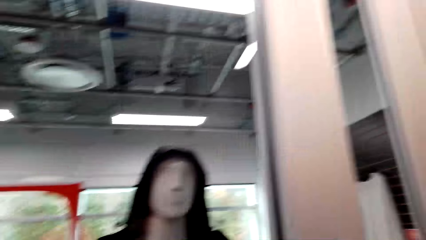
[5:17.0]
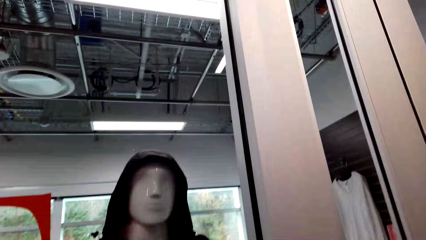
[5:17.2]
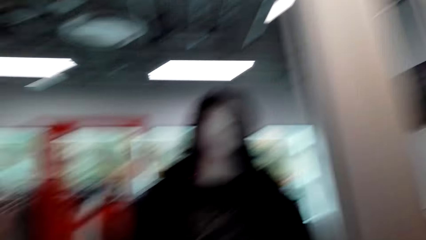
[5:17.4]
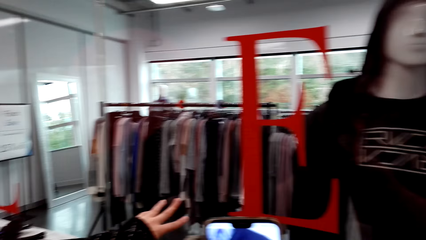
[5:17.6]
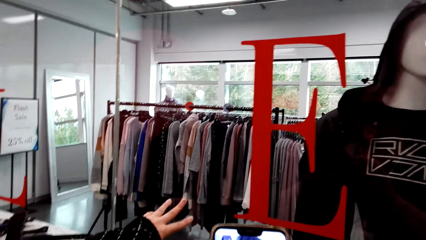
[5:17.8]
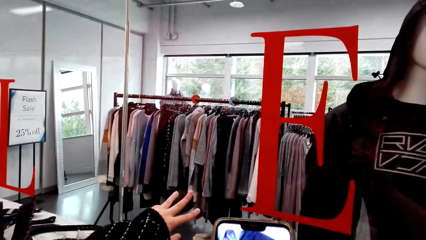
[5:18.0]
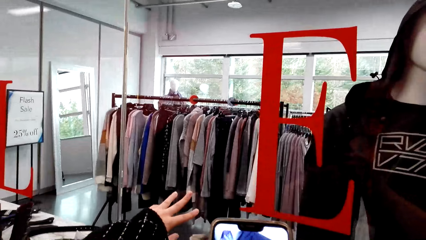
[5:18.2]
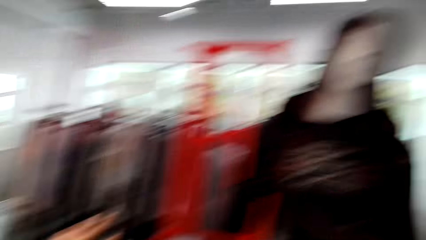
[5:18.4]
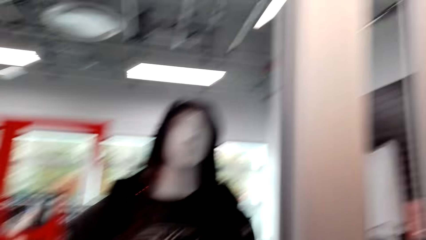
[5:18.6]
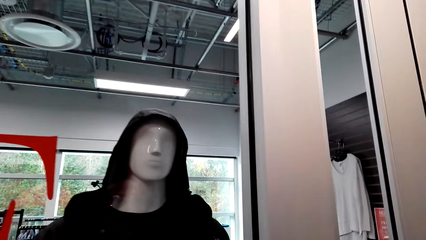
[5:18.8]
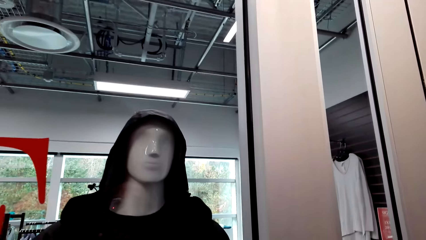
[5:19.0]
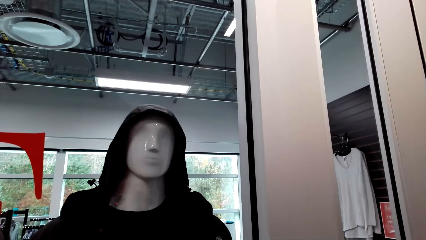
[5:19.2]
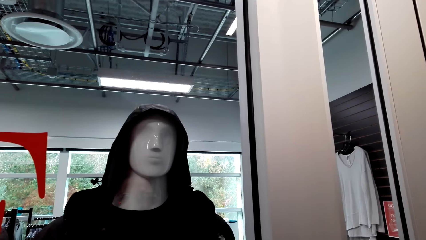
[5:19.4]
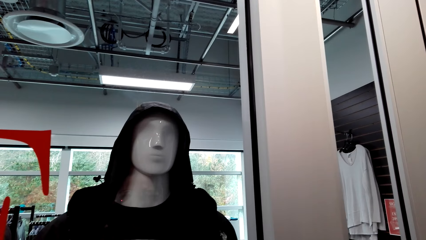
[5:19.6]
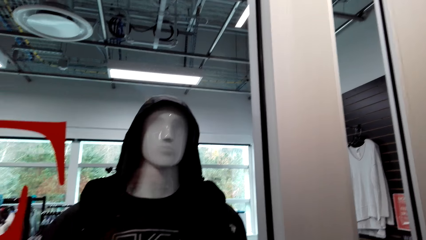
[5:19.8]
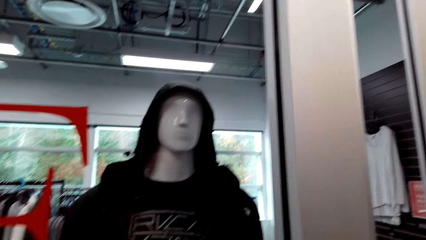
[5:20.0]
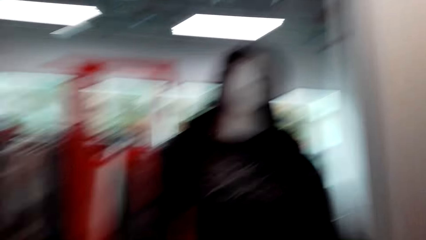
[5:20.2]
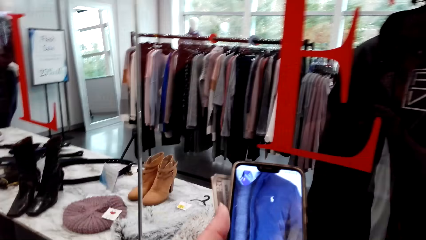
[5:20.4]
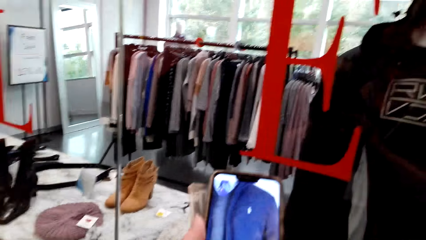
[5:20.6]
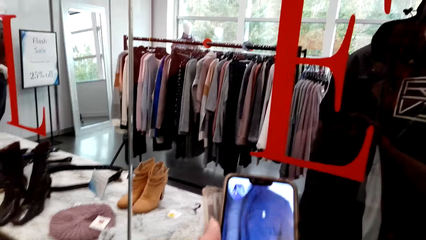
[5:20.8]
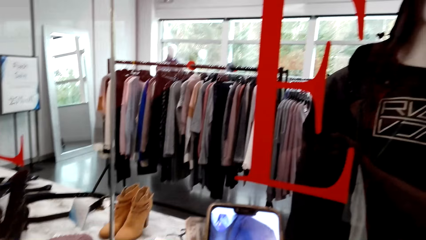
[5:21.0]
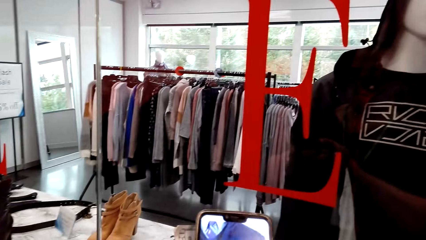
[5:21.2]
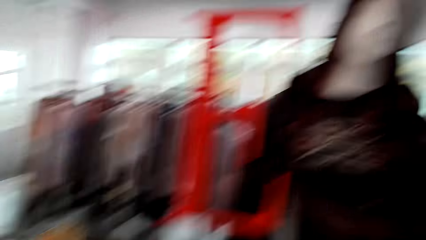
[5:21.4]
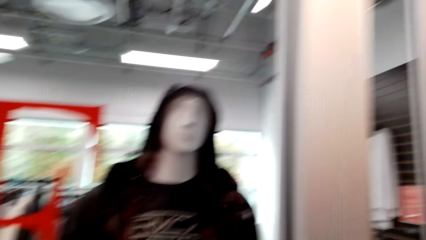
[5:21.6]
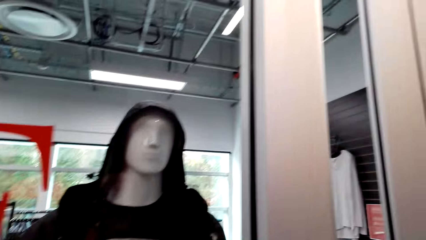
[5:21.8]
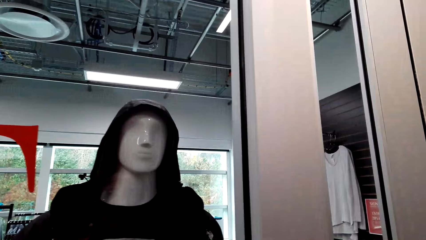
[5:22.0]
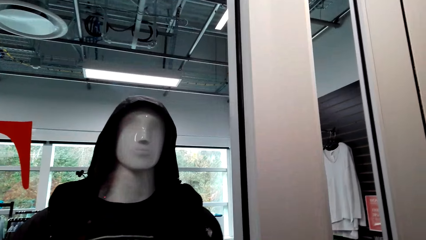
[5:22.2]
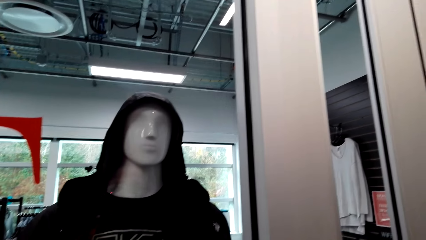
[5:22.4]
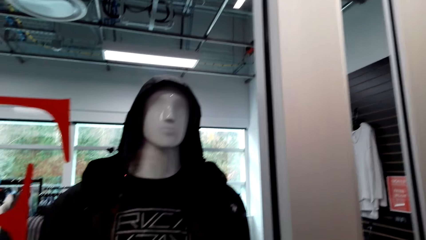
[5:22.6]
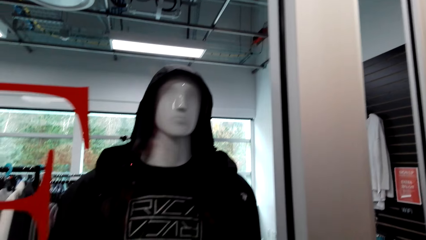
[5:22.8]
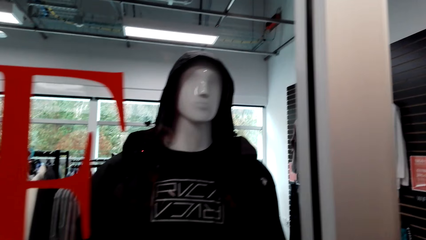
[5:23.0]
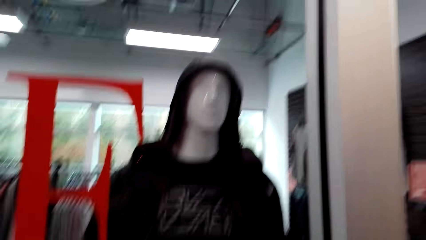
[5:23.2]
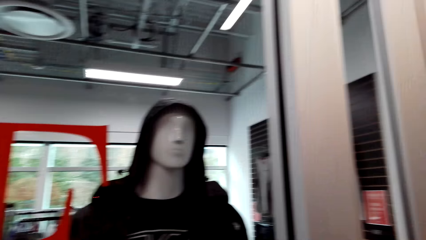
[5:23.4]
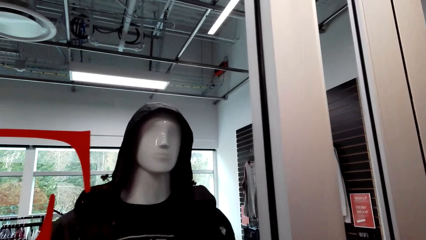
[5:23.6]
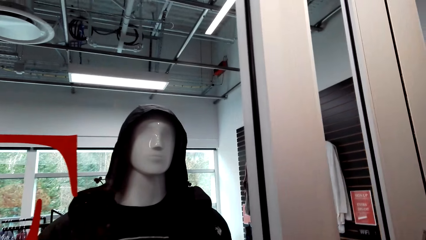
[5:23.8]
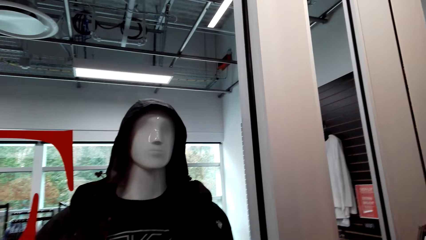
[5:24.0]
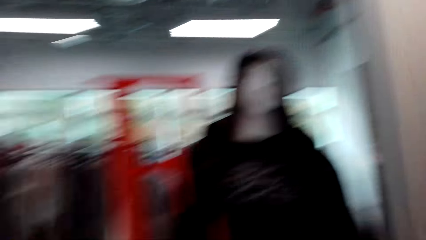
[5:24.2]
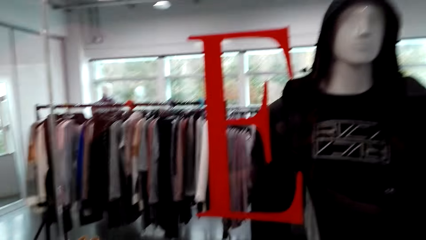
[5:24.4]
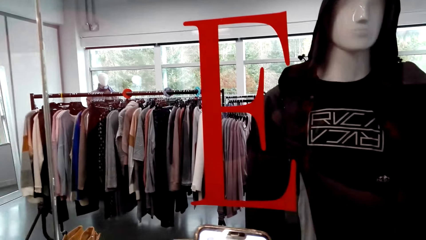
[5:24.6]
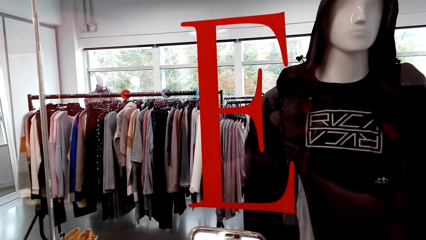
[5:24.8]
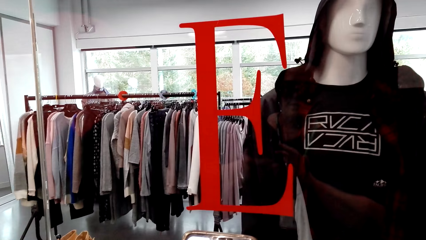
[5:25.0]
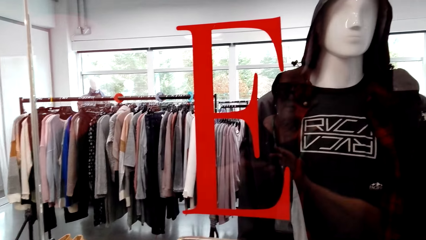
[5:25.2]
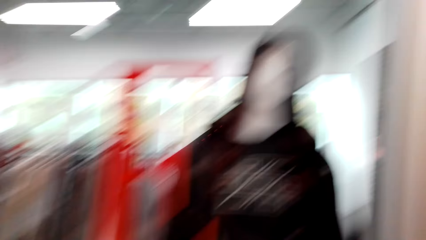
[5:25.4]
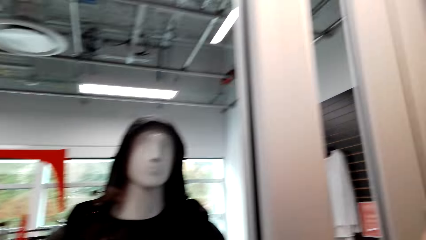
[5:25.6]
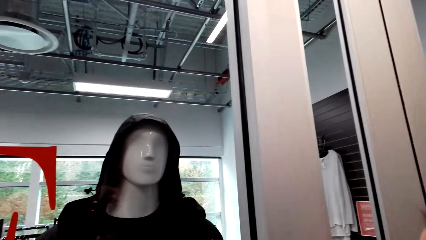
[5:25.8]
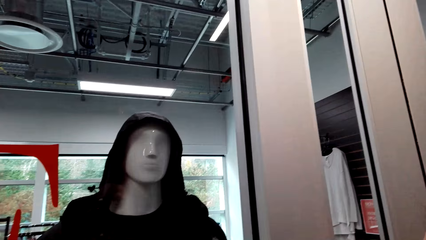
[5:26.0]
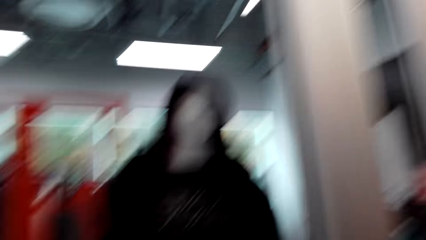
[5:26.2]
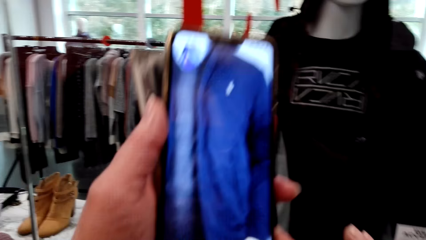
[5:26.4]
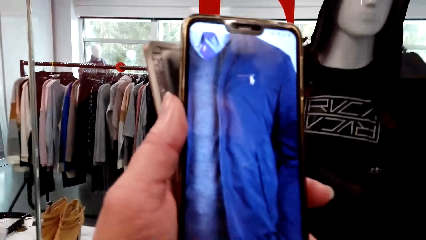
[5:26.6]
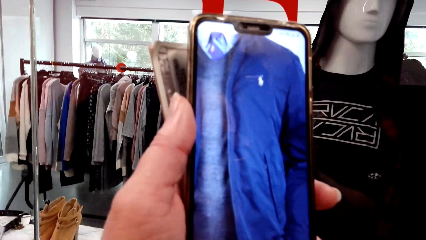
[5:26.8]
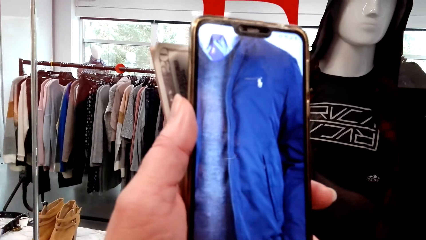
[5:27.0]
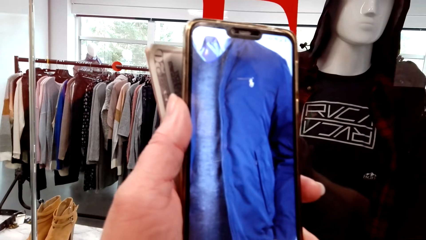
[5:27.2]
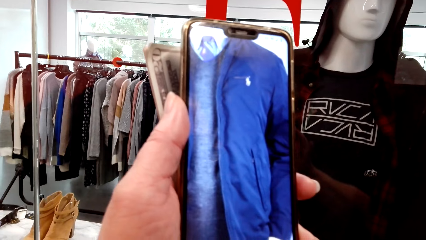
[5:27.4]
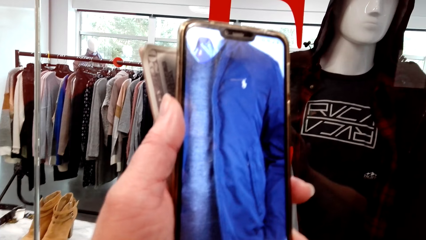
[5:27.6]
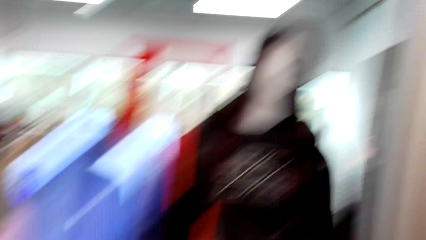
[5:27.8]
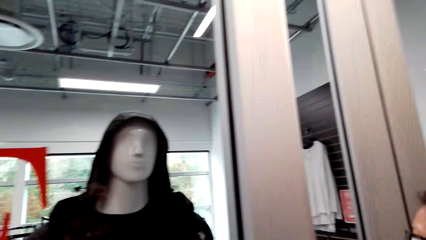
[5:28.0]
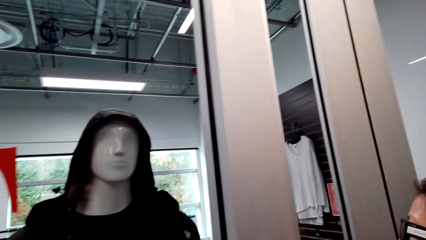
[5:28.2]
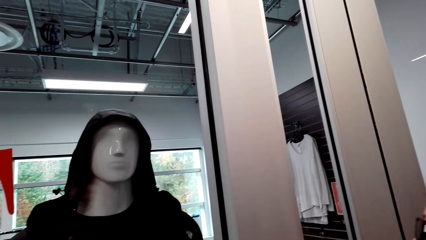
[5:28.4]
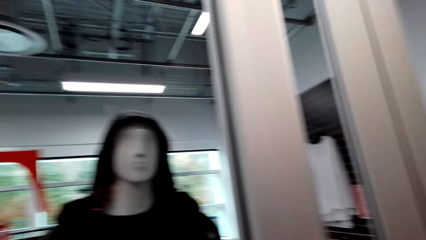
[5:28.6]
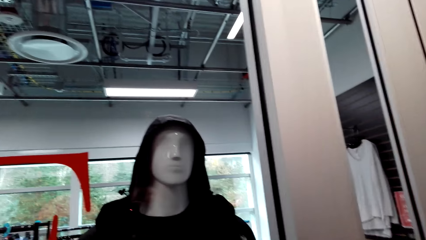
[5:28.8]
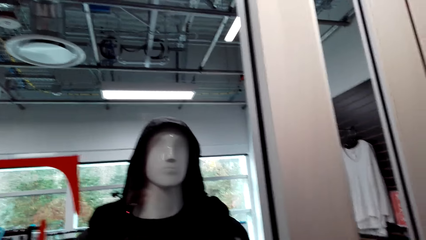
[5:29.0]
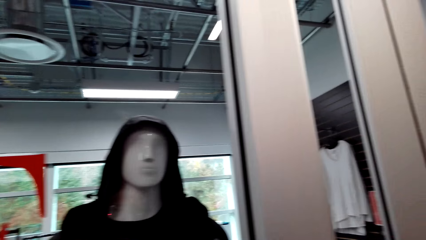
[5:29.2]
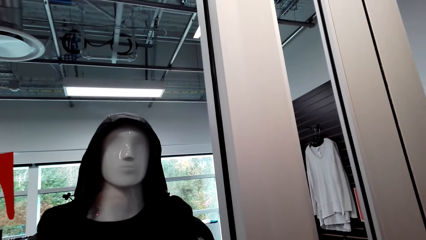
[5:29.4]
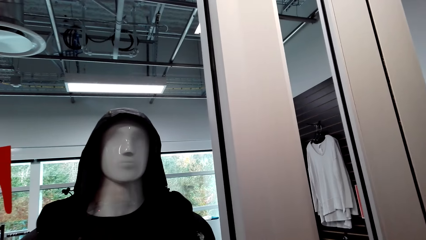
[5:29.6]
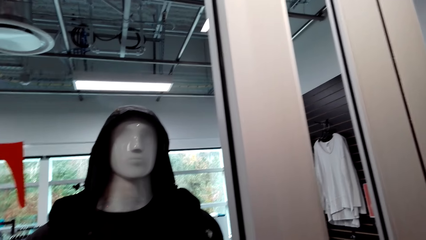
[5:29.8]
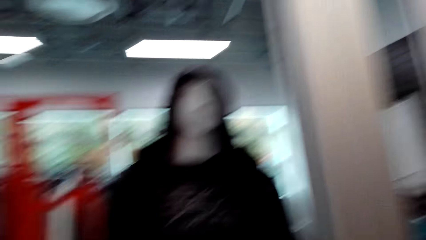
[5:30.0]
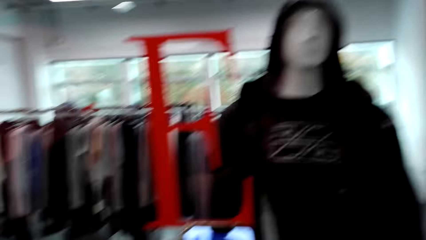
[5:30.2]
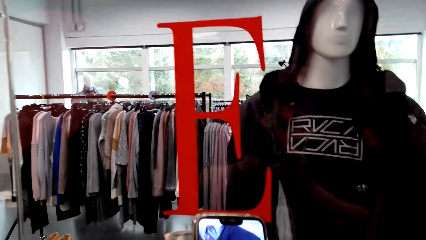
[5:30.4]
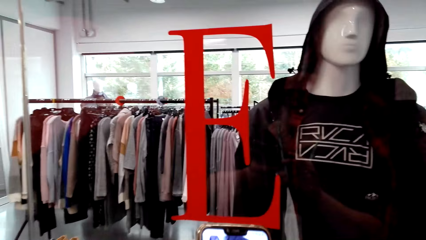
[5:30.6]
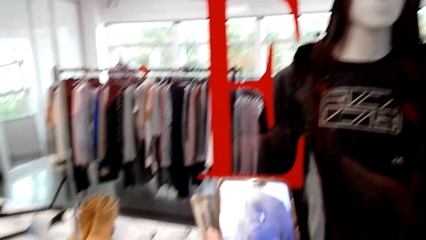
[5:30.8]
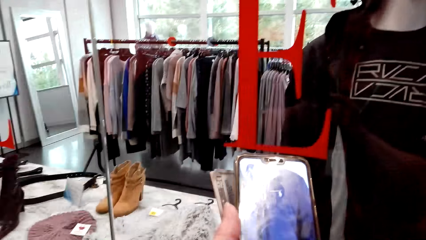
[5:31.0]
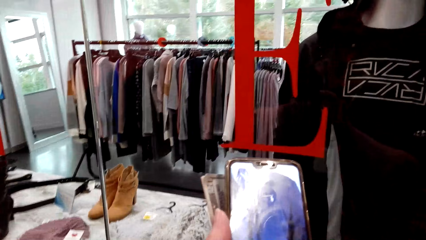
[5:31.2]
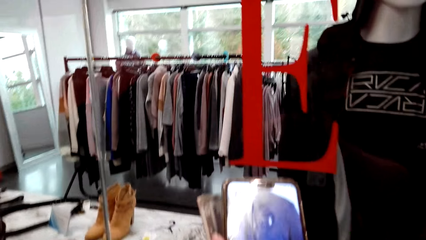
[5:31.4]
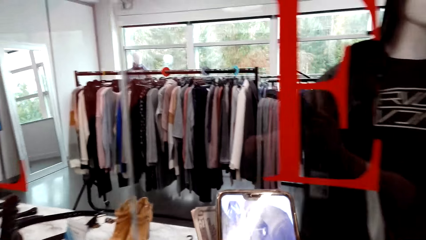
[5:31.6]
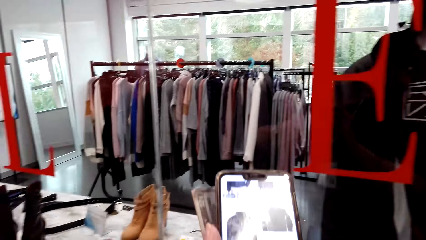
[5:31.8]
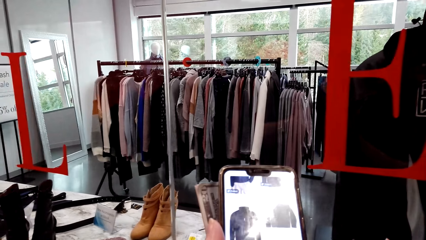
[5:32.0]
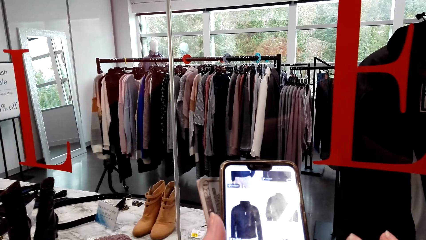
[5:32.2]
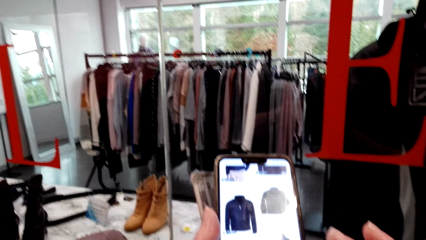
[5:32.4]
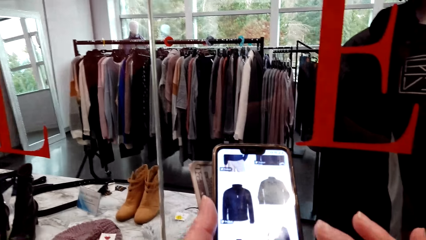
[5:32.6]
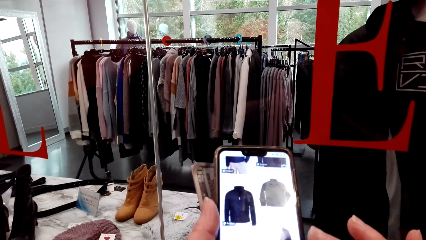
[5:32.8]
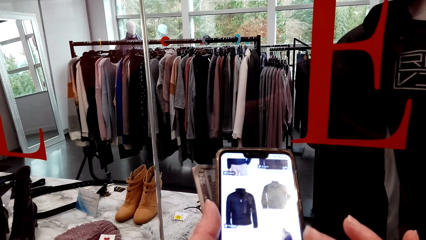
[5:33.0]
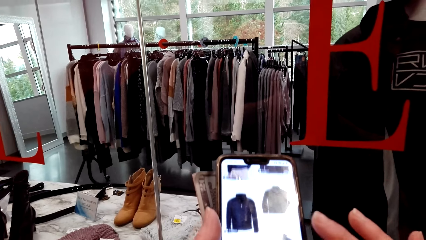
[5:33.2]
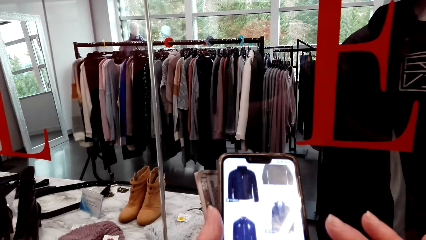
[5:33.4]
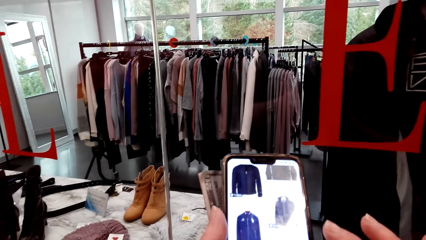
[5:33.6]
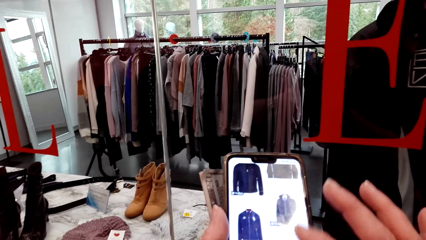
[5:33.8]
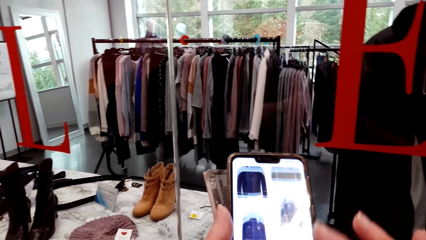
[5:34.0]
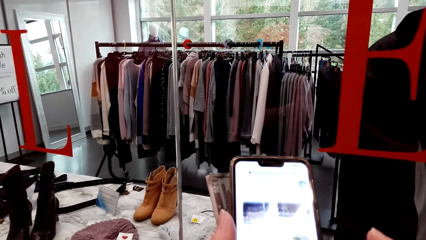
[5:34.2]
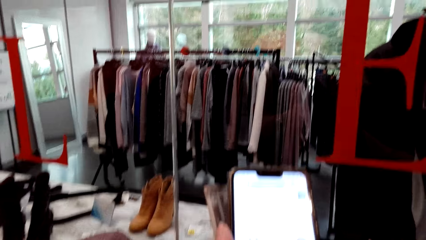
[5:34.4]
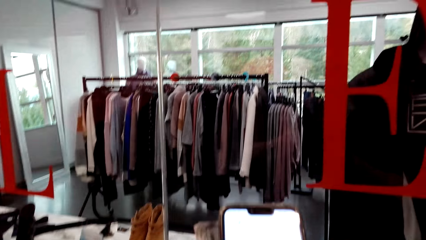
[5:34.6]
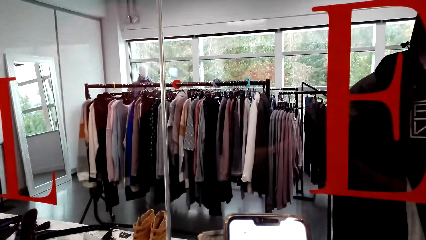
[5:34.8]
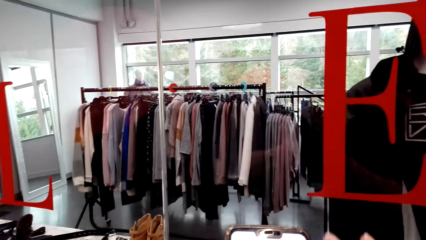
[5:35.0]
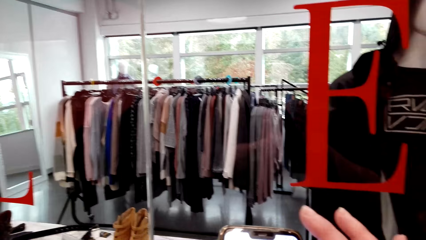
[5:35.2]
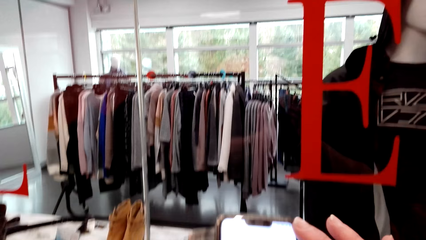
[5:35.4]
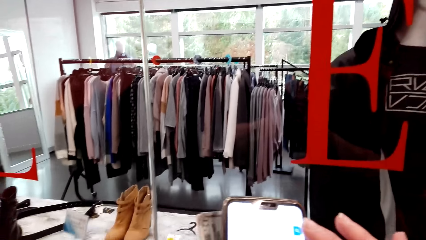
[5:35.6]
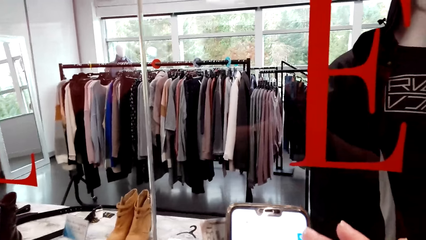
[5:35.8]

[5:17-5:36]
The camera wearer speaks to a woman. The woman speaks to the camera wearer. The camera wearer uses a mobile phone. They look around. They stare at a mannequin. The woman speaks to the camera wearer. The camera wearer looks at the jacket on the mobile phone. They stare at the mannequin. They speak to the woman. The woman speaks to the camera wearer. The camera wearer speaks to the woman. They use the mobile phone. They look at the phone. They scroll the phone.
